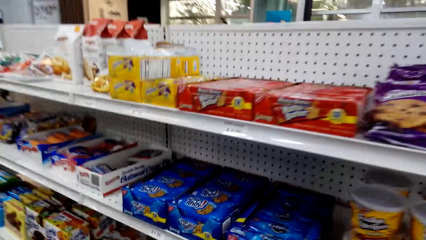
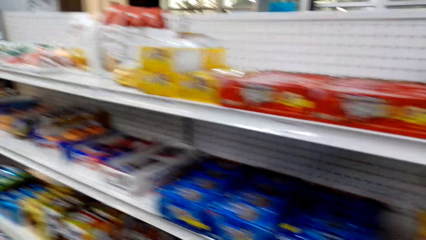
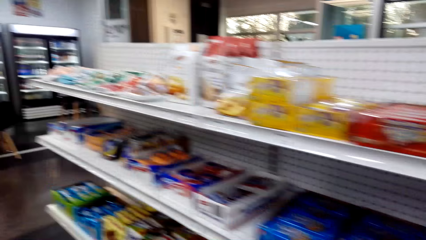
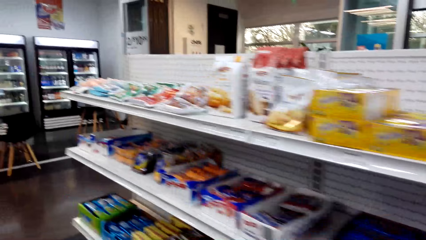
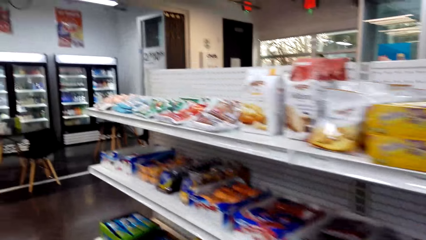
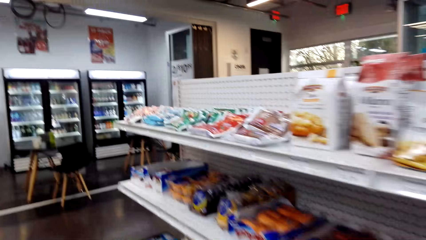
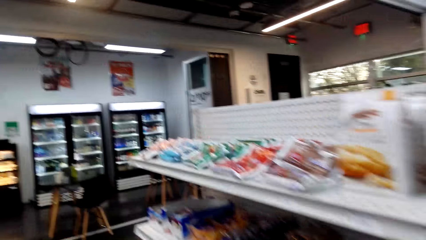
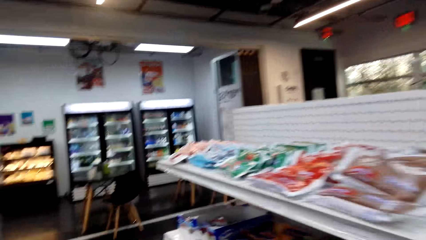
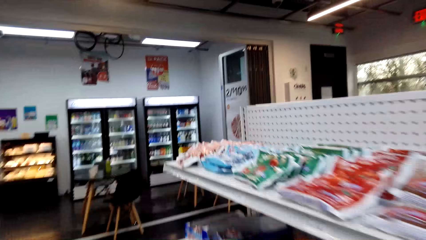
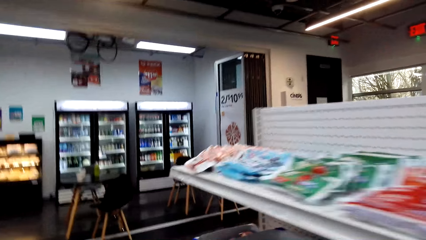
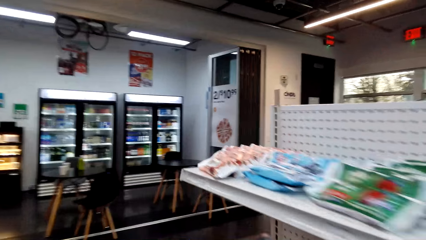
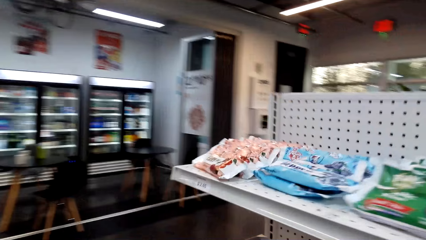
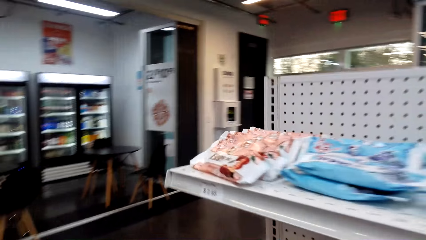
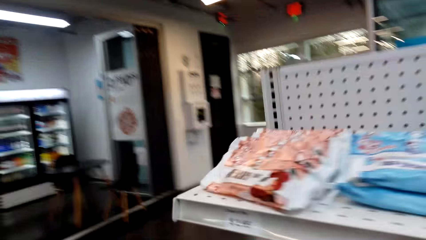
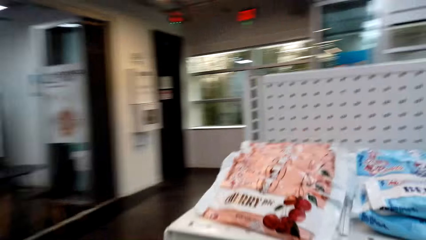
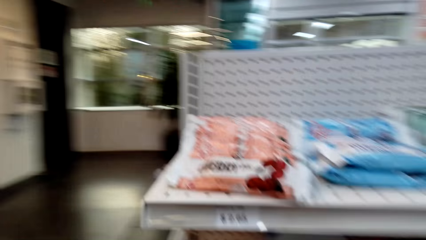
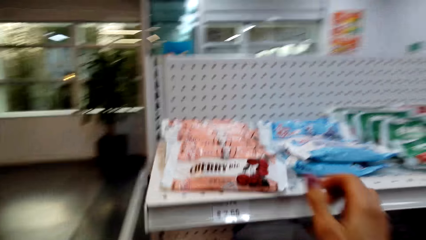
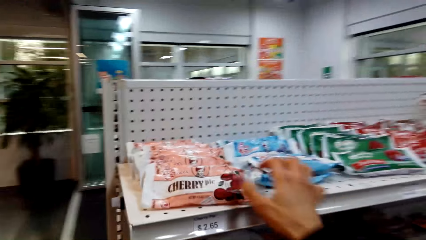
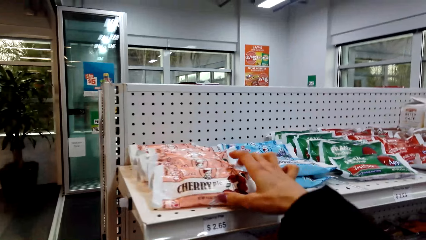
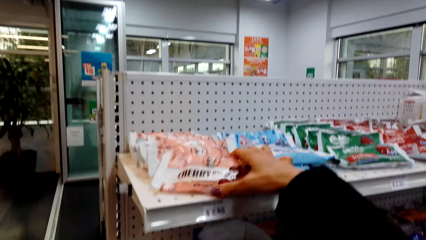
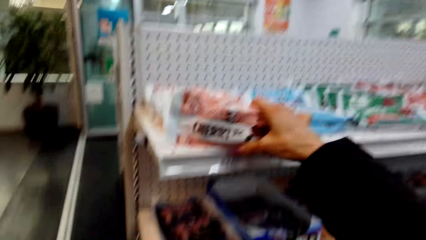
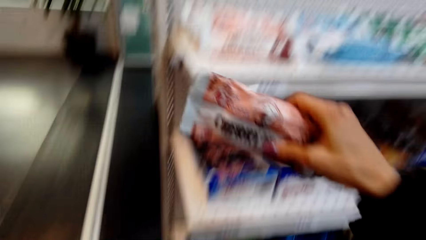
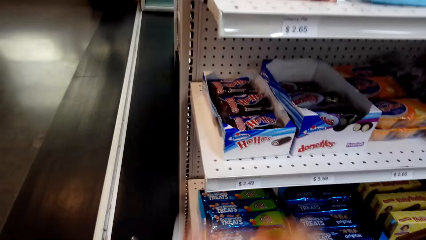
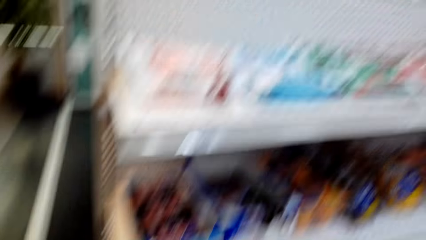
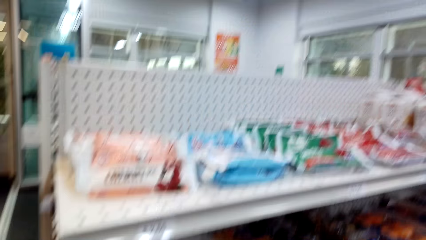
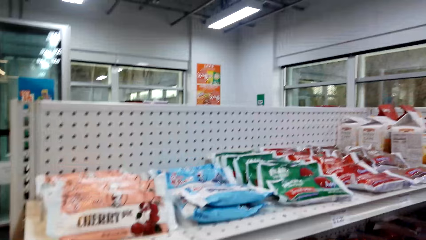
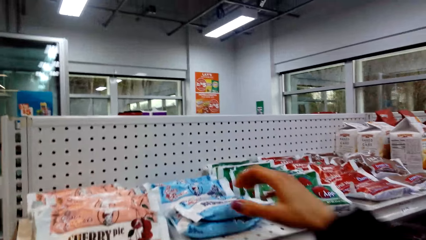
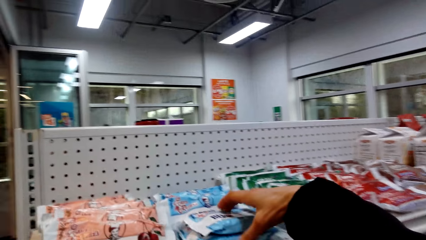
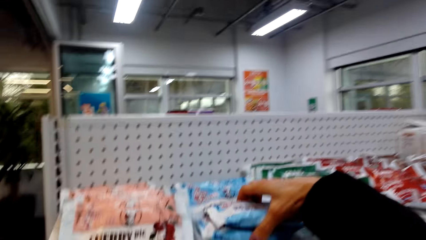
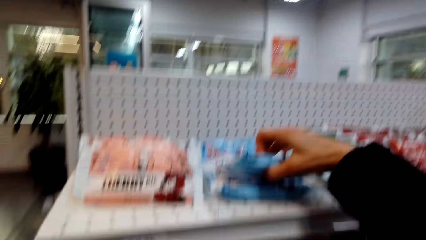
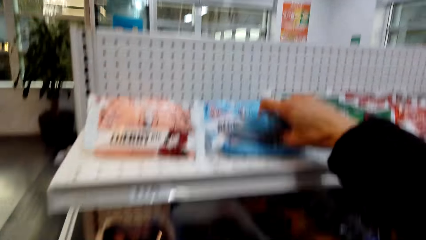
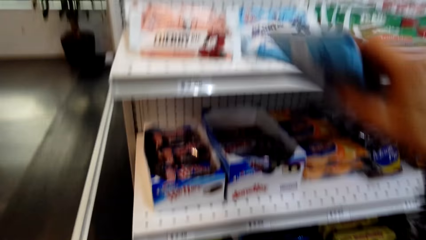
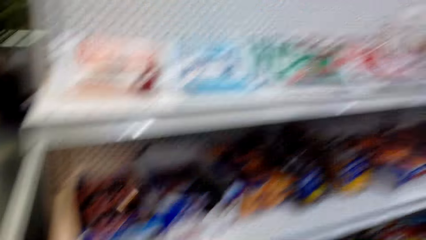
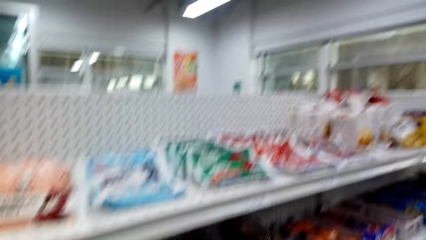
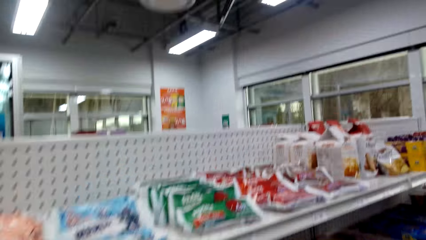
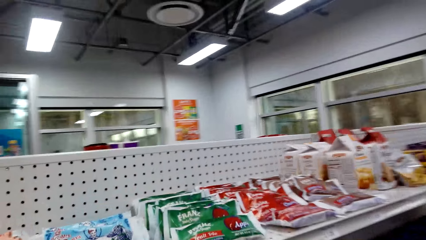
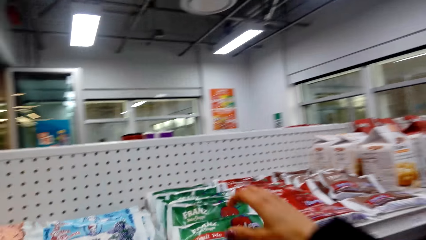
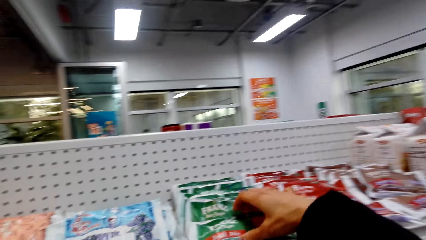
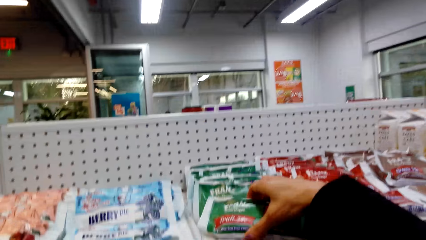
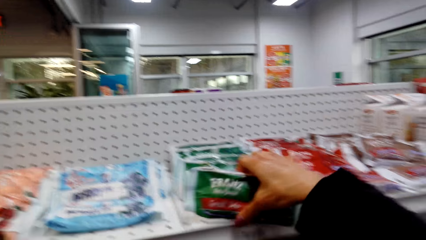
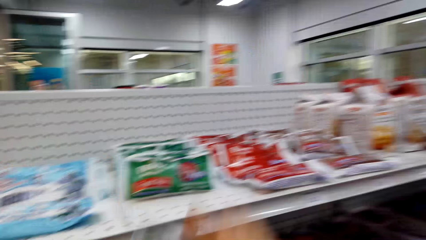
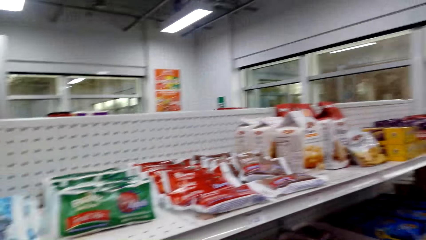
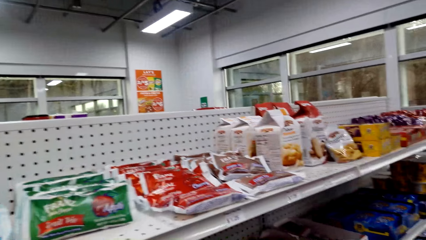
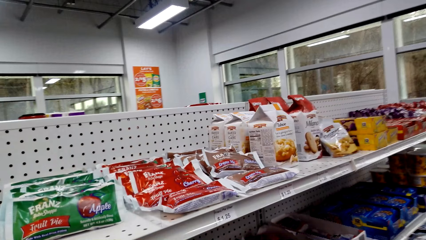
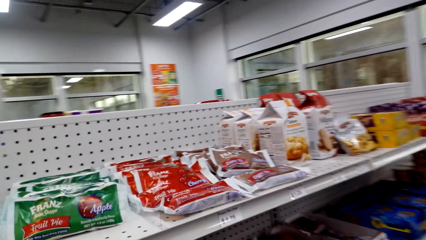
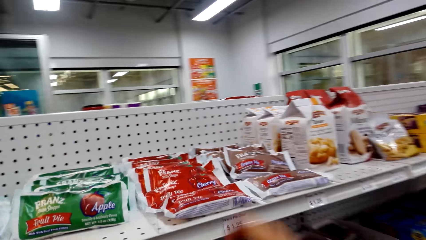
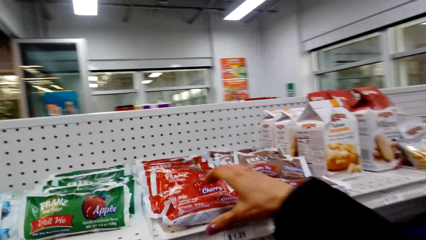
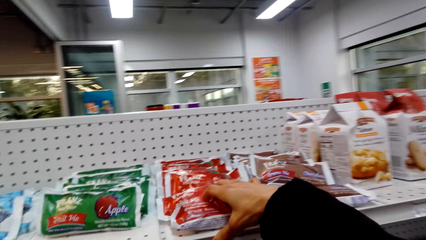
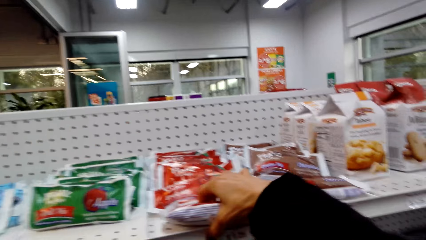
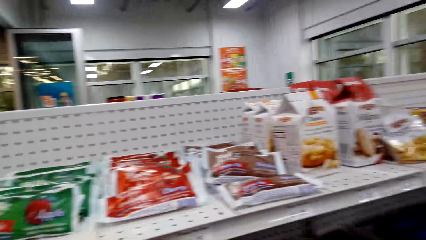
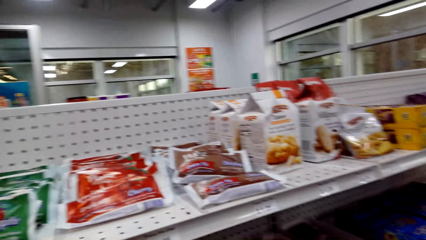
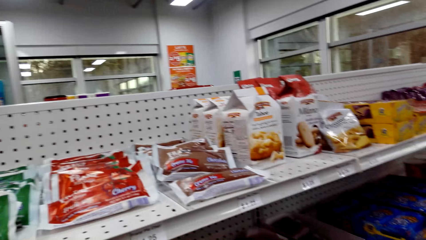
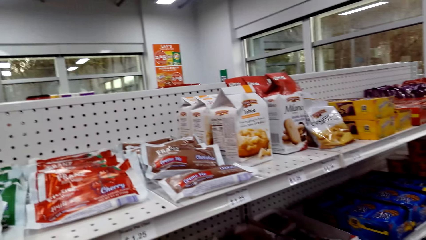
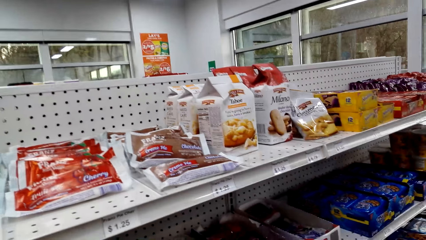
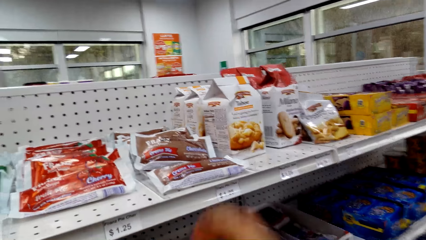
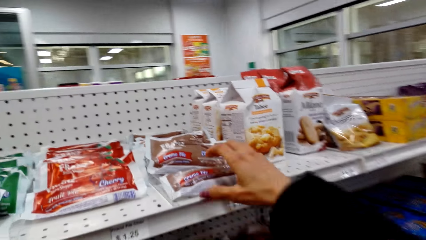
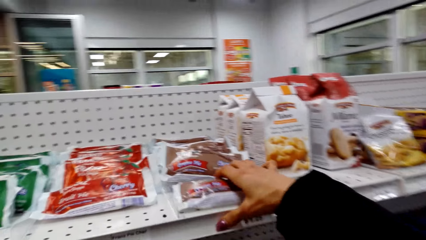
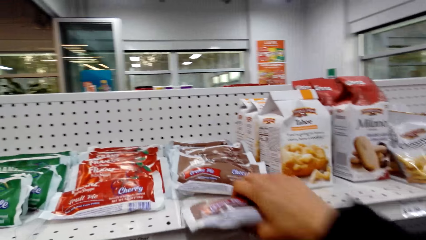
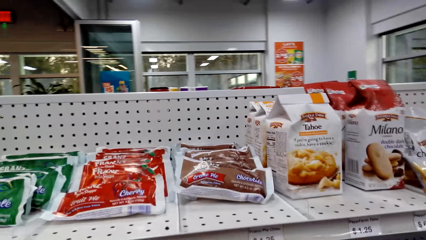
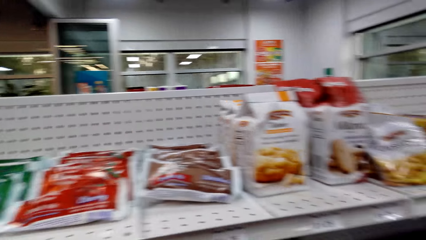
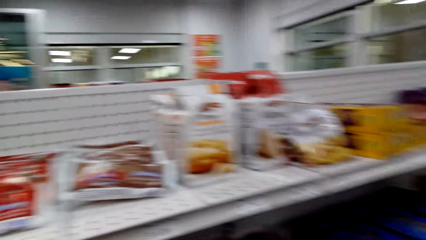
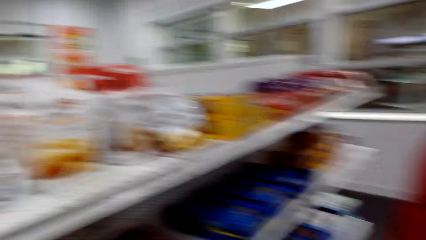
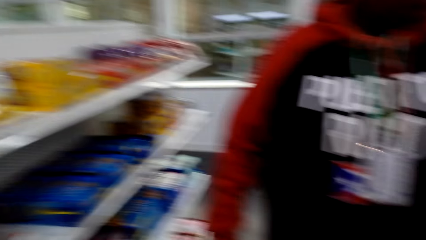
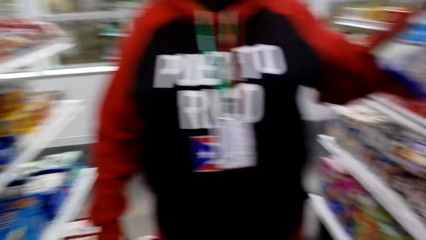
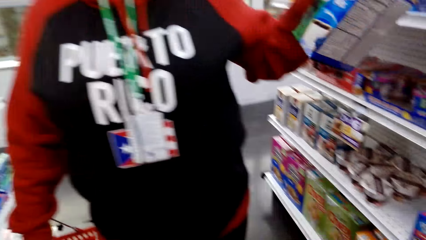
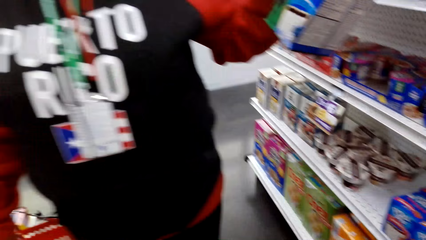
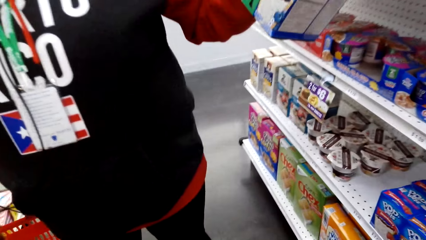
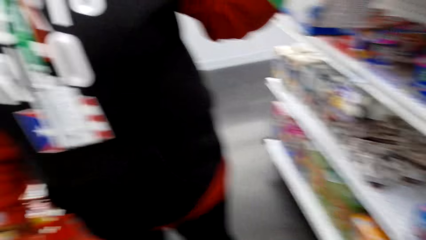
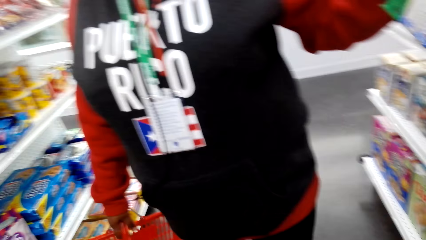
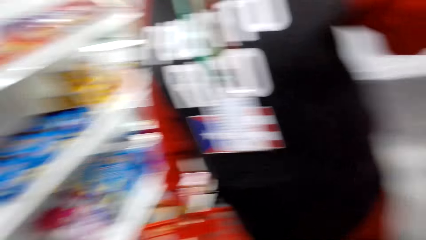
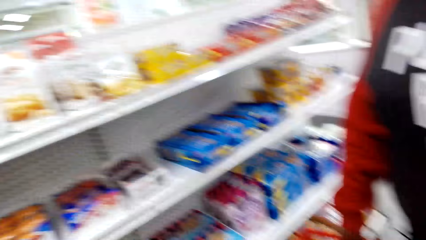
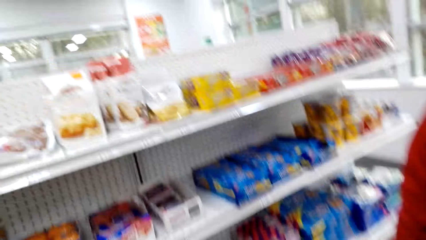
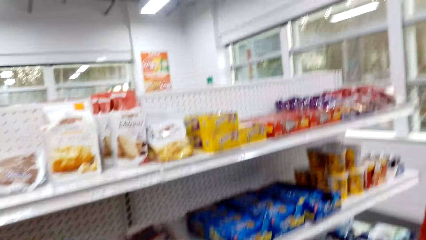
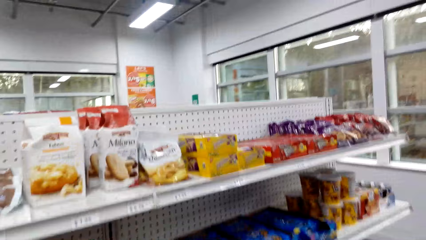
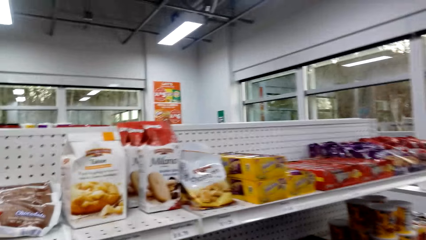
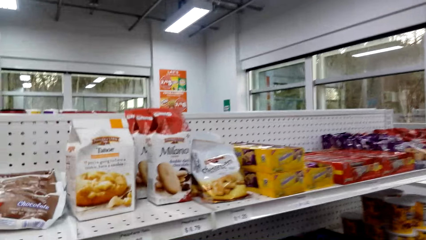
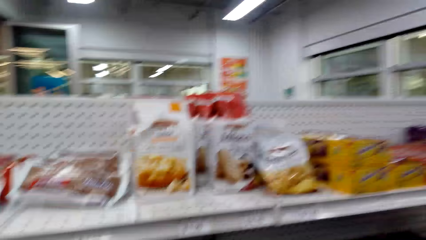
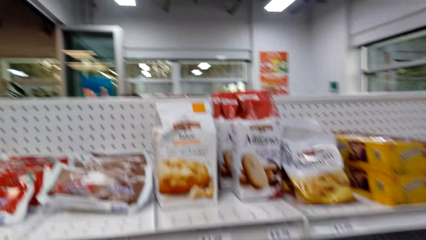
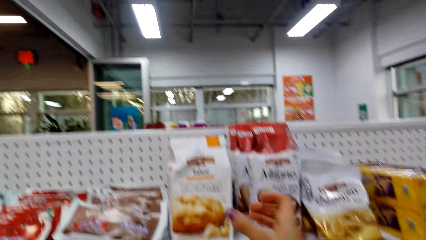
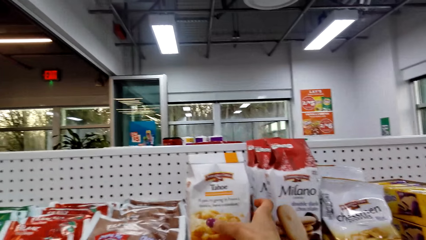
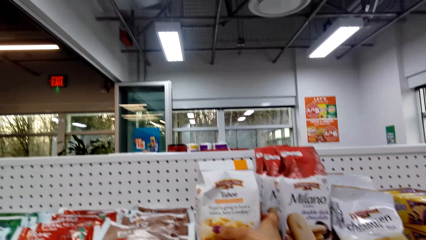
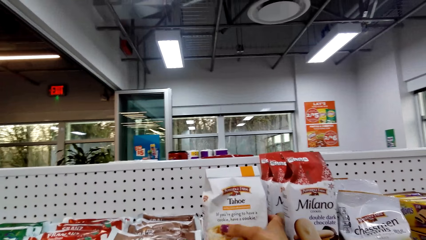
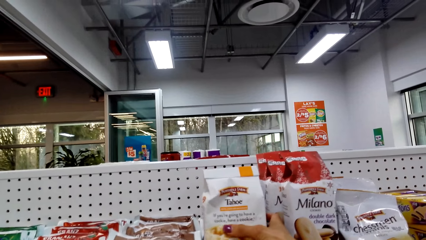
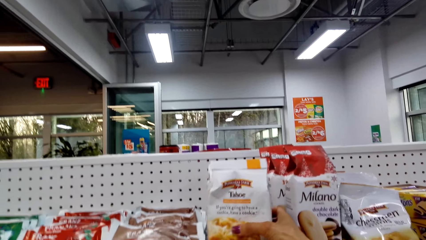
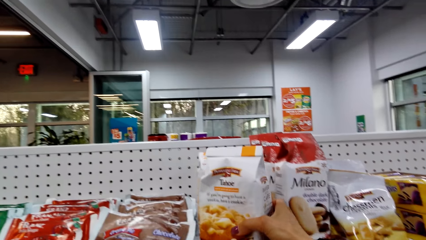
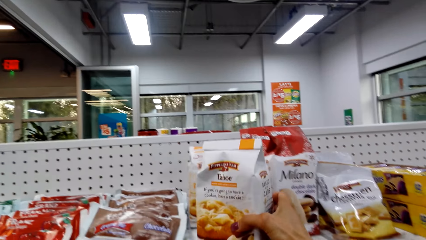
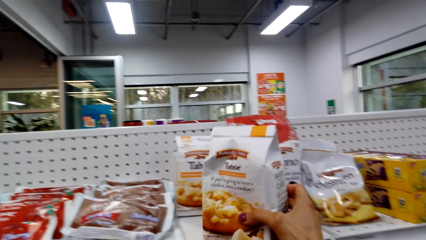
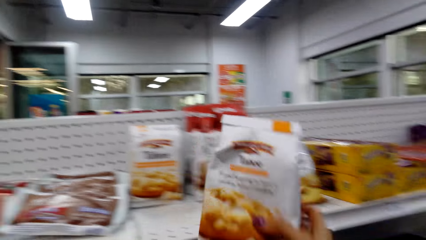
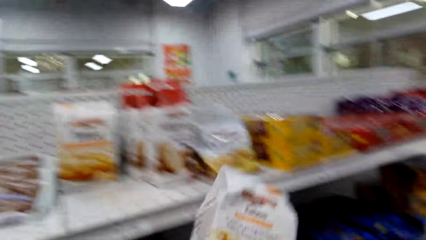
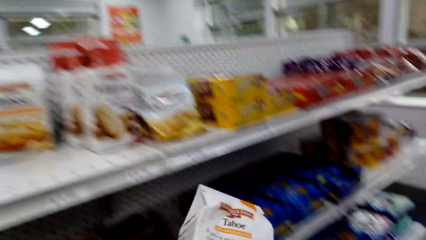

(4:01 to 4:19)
The camera wearer picks Cherry from the shelf. They put the Cherry on the shopping basket. They pick a candy. They put Berry on the shopping basket. They pick a candy from the shelf. They put the candy on the shopping basket. They pick a candy from the shelf. They put the candy on the shopping basket. They pick a candy from the shelf. They look around. They hold Tahoe on the shelf. They pick a packet of something.
